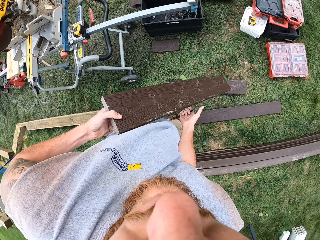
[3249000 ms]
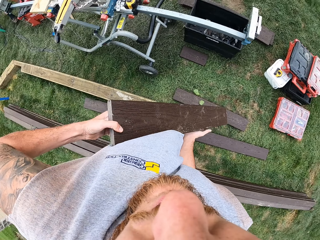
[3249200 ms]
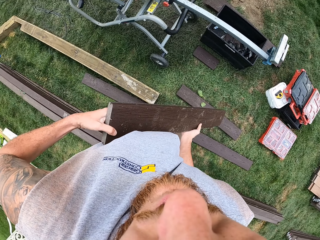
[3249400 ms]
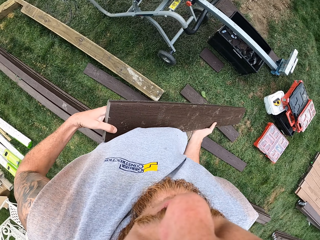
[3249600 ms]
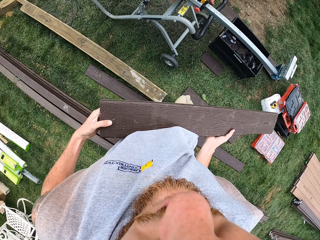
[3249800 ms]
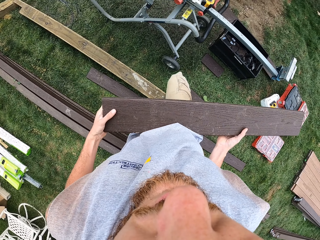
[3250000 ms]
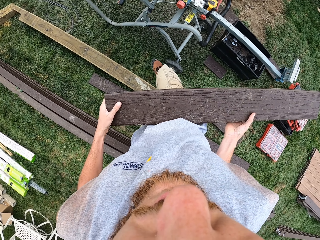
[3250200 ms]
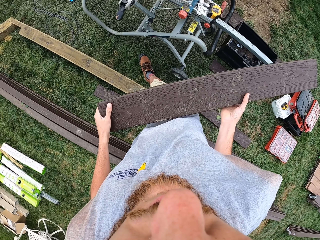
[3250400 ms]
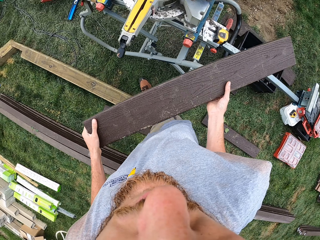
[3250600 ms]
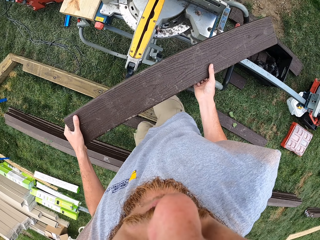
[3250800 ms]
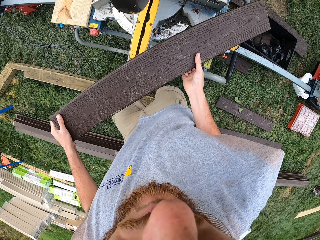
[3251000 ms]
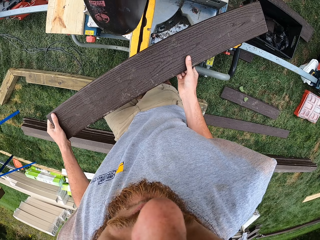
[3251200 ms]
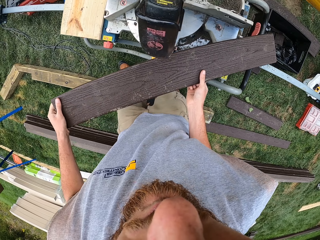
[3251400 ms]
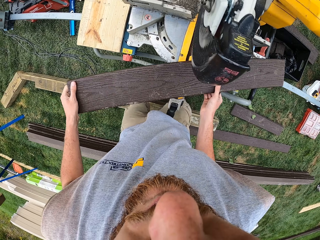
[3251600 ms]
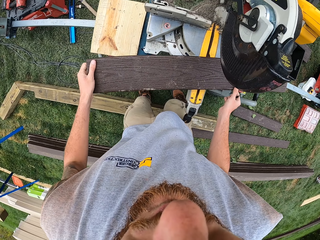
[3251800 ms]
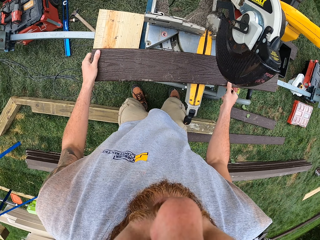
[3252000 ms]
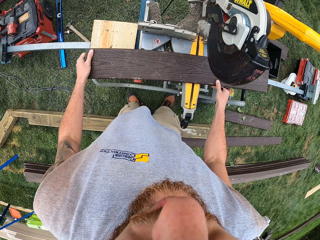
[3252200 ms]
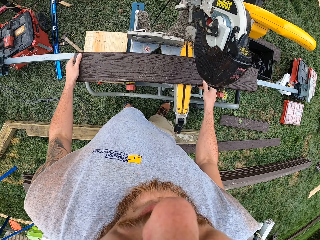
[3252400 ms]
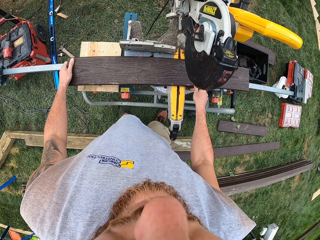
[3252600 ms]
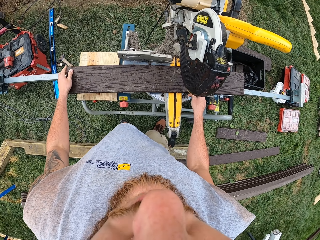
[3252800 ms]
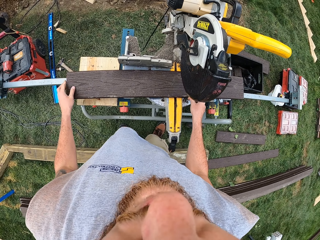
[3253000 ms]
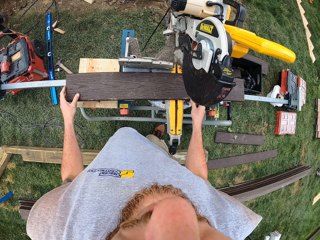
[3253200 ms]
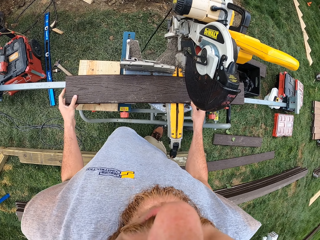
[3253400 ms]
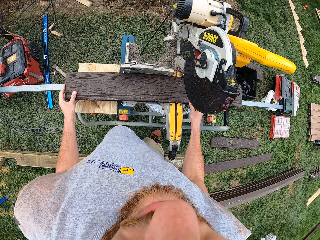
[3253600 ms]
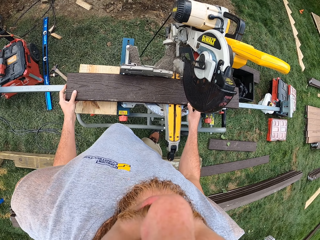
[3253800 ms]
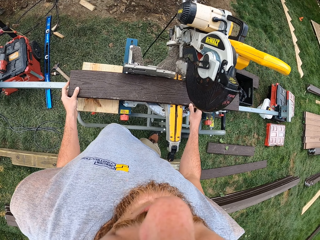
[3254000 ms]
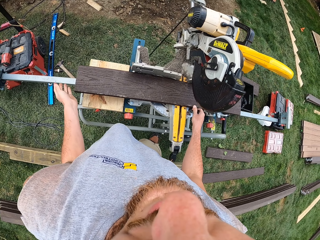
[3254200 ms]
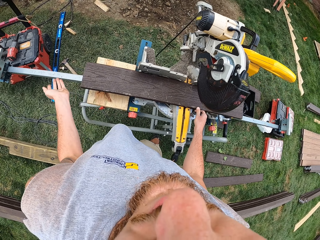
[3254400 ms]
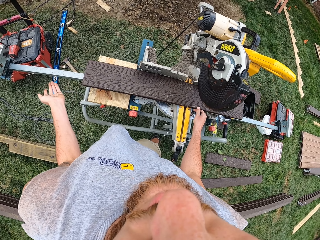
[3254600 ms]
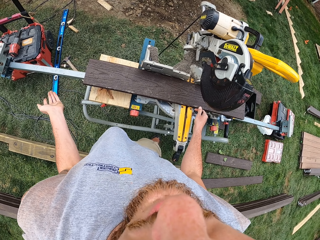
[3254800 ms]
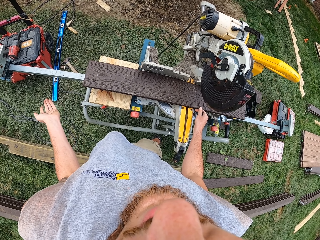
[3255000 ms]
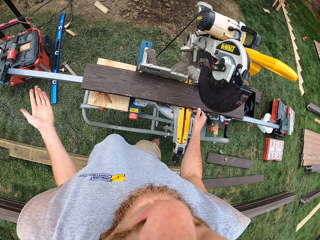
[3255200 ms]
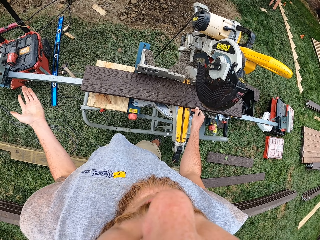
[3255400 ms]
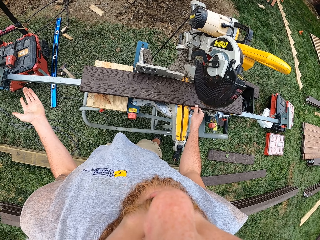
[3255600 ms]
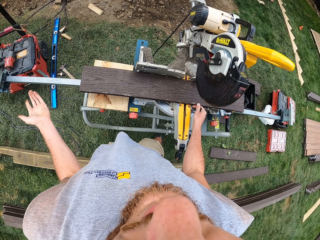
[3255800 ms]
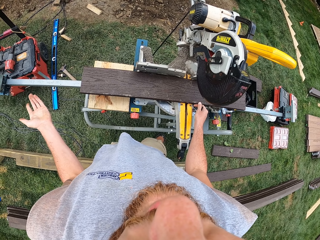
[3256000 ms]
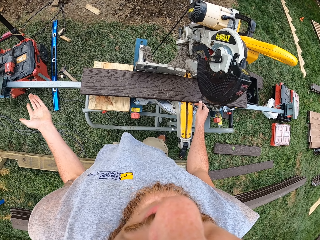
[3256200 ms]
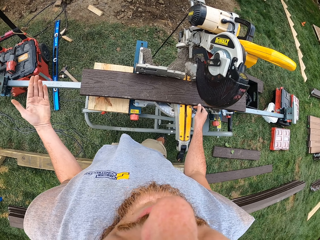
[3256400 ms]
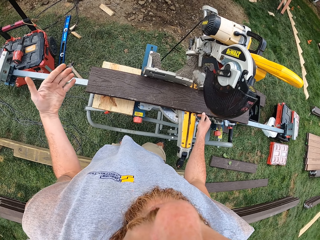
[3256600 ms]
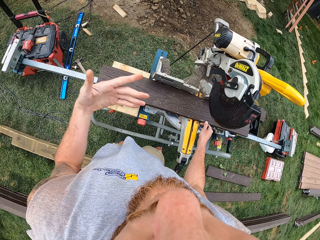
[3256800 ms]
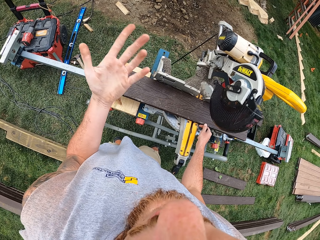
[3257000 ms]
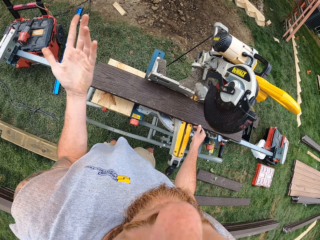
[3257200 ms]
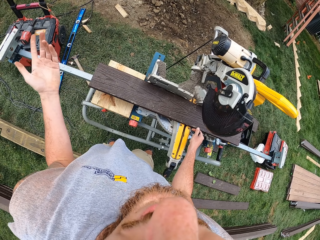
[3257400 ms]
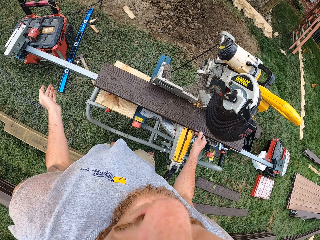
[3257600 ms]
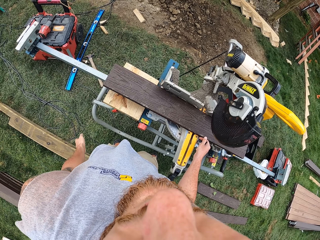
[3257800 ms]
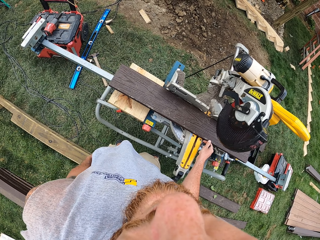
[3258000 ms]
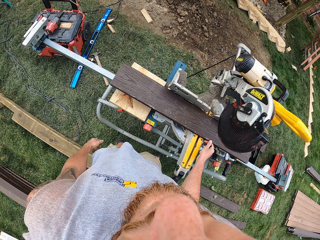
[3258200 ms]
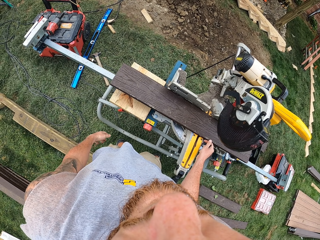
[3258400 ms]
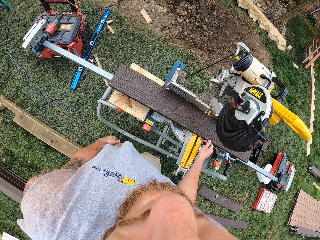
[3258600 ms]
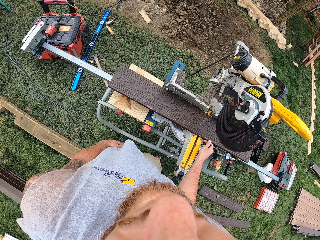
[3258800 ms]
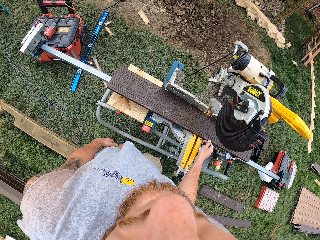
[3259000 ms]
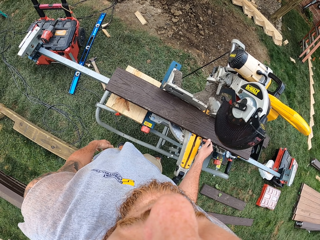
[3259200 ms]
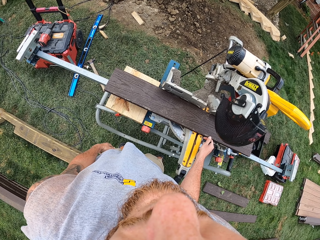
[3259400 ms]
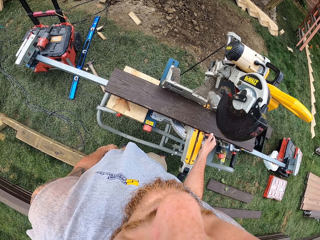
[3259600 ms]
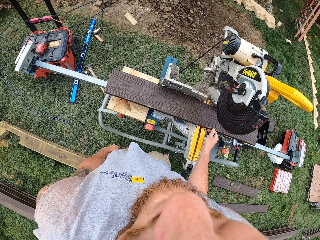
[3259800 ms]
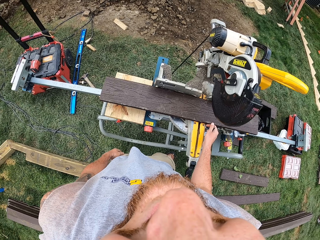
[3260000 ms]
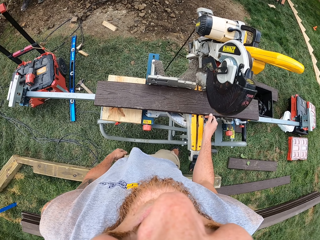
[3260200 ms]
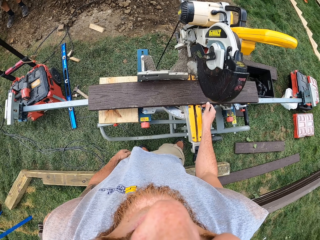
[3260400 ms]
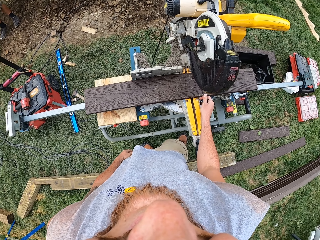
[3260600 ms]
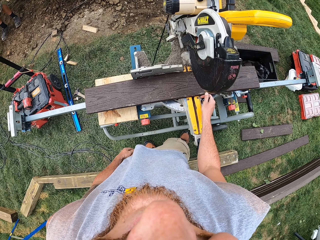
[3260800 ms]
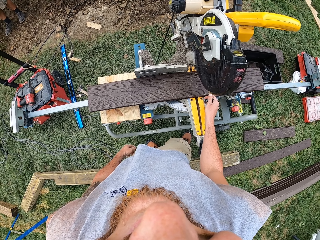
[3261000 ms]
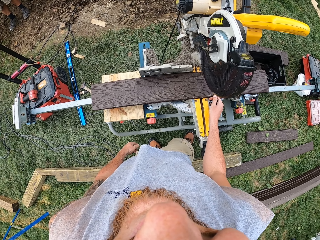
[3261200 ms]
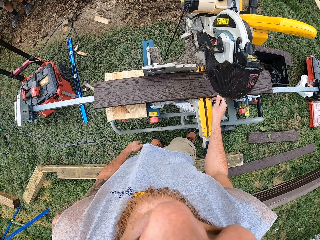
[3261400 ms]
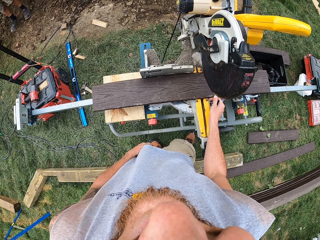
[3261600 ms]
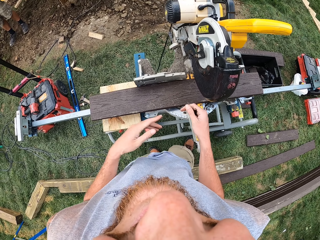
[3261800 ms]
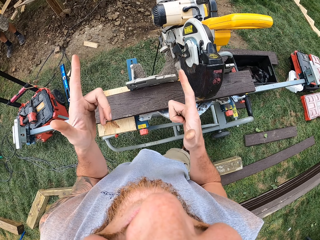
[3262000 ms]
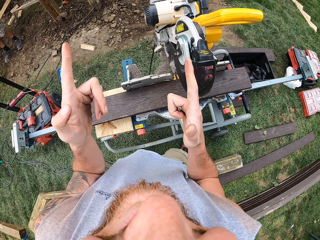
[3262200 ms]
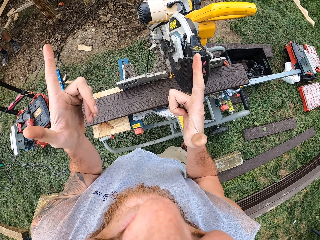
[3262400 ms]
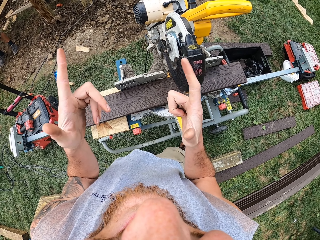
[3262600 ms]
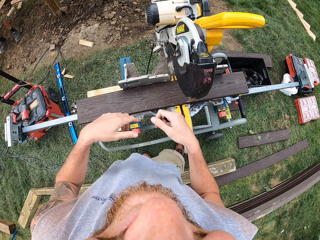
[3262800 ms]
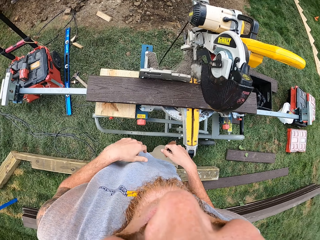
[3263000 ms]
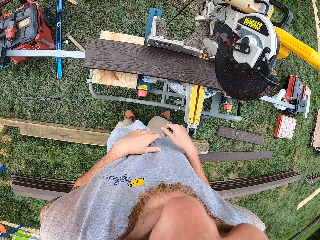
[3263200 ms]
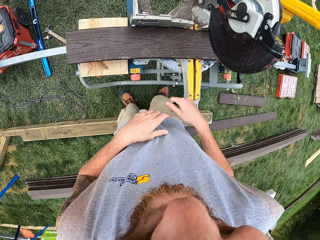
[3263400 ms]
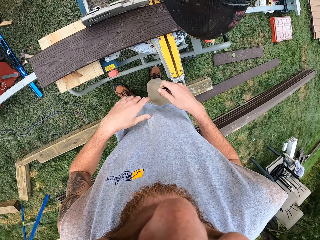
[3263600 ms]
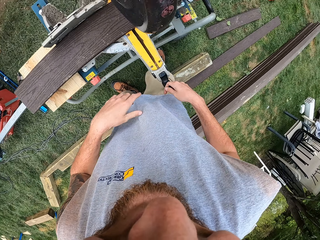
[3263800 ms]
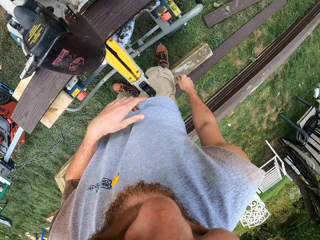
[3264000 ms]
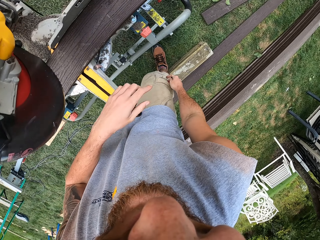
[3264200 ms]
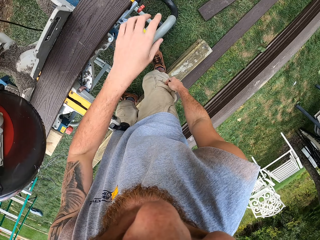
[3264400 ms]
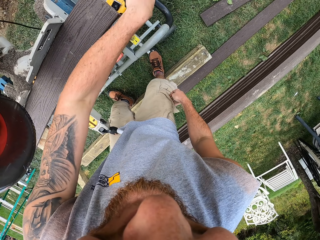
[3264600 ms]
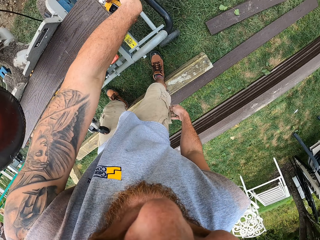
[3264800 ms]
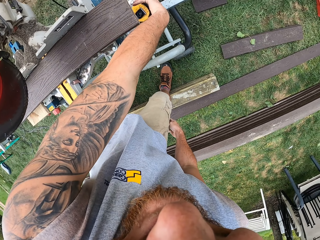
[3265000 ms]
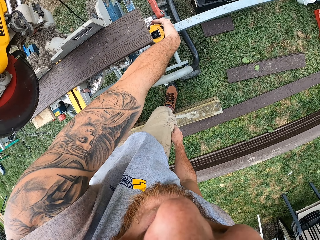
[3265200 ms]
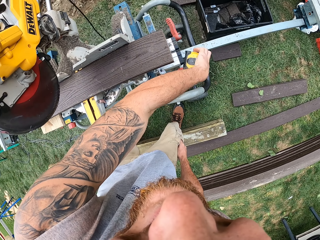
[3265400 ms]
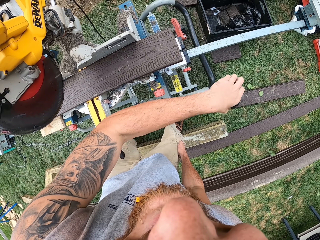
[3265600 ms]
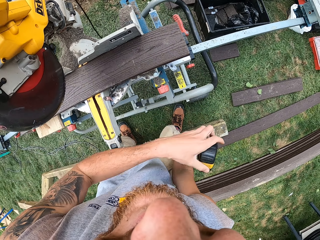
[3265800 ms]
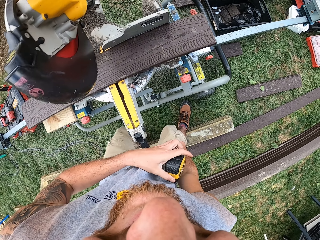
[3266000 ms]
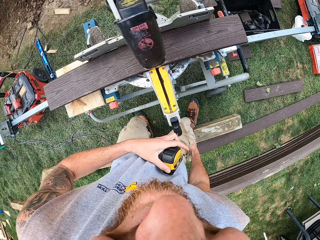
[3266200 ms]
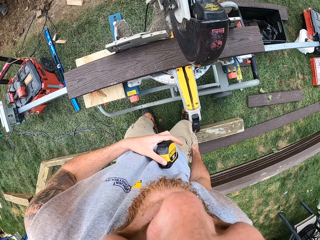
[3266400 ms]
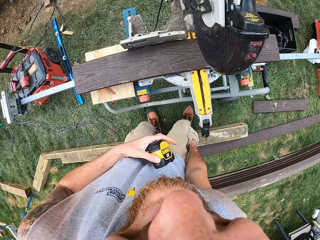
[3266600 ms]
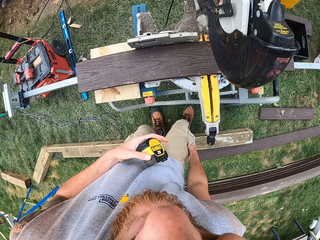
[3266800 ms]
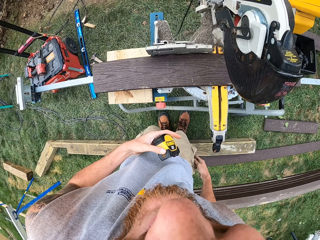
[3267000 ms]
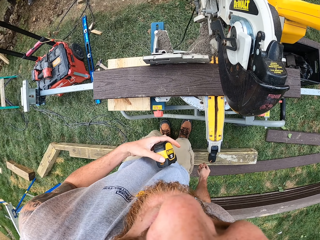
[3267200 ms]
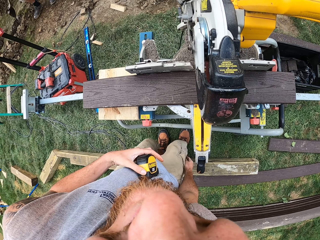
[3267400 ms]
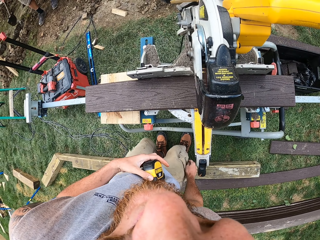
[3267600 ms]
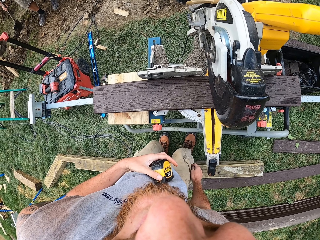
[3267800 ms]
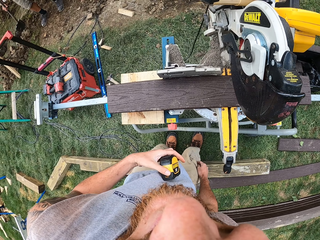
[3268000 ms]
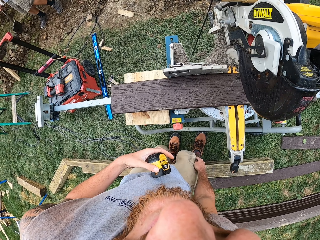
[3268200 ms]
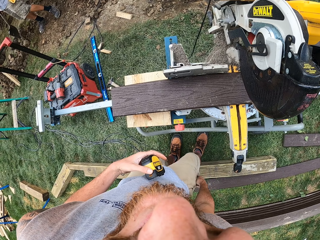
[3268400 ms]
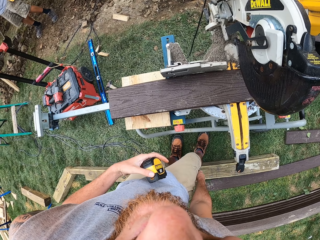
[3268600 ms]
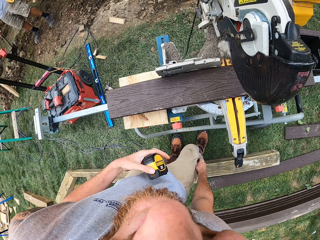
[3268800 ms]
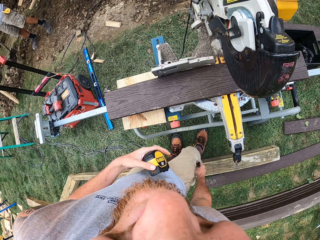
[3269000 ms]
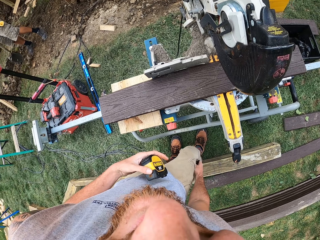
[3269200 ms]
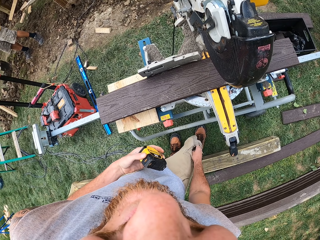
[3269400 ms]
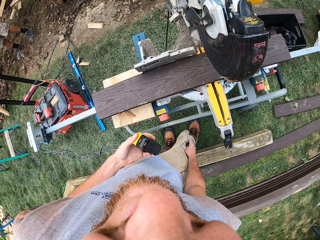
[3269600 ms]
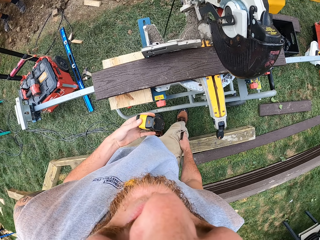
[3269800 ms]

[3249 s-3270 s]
The camera wearer holds a piece of wood with both hands. He stares at the wood. He walks towards a wood cutting machine. He puts the piece of wood on the wood cutting machine. He adjusts the piece of wood on the wood cutting machine. He talks with a man. The camera wearer makes a gesture. He picks up the tape measure from the cutting machine. He looks at something in the pocket. He does something in his pocket.
